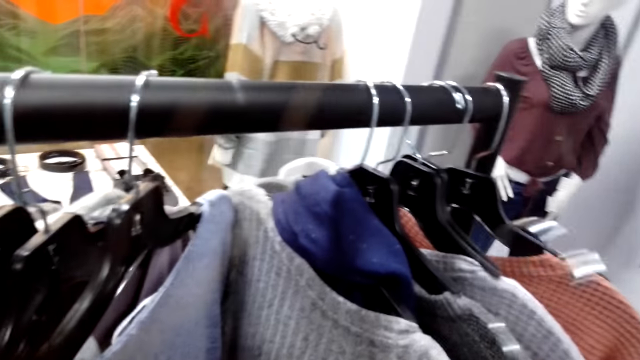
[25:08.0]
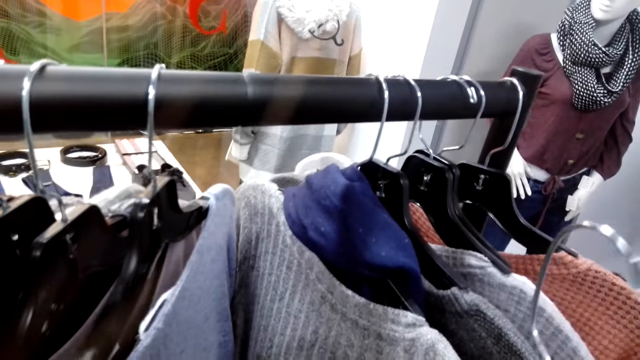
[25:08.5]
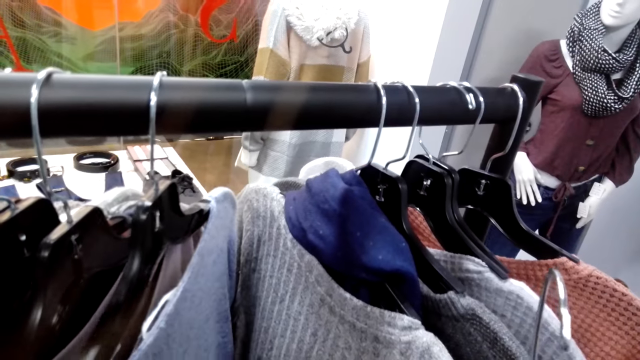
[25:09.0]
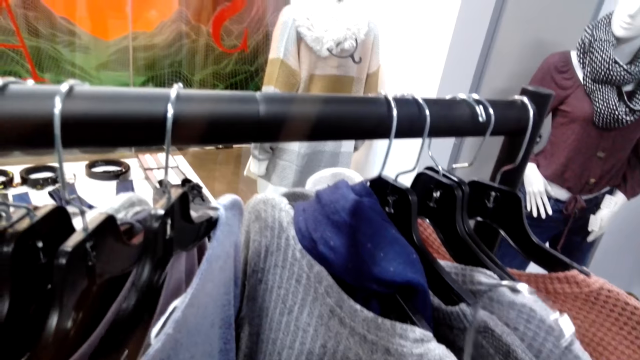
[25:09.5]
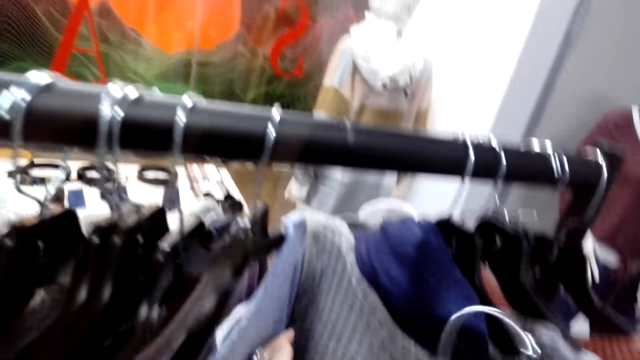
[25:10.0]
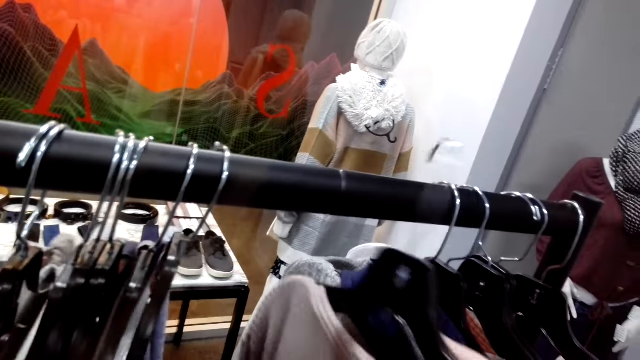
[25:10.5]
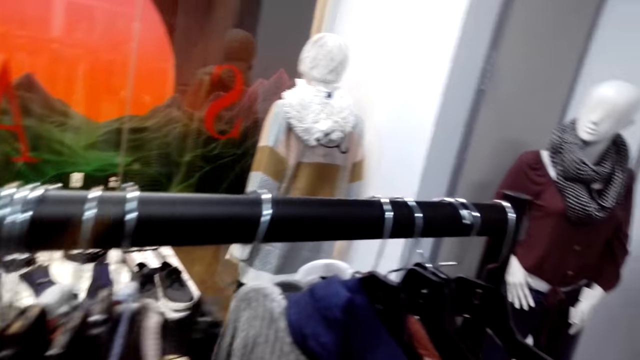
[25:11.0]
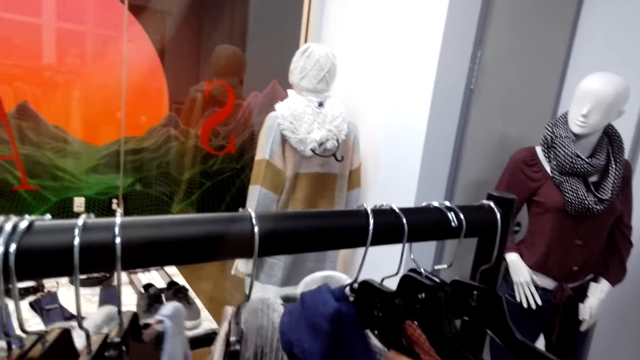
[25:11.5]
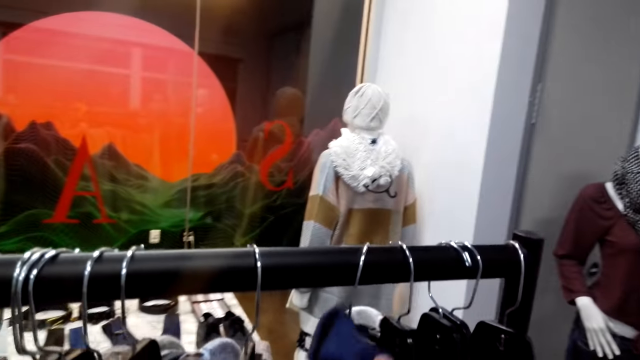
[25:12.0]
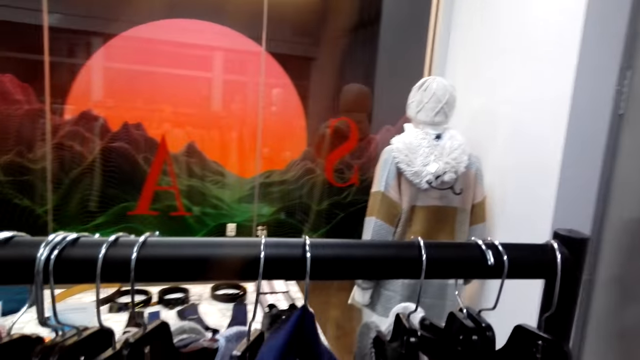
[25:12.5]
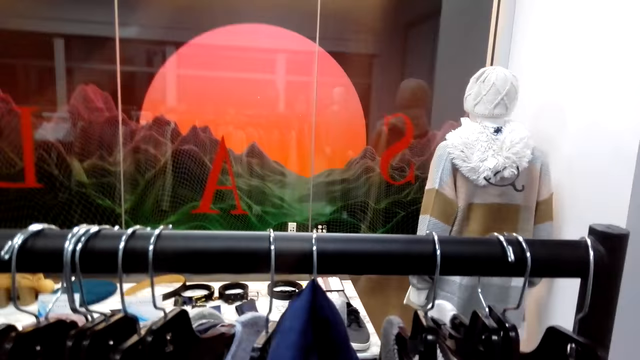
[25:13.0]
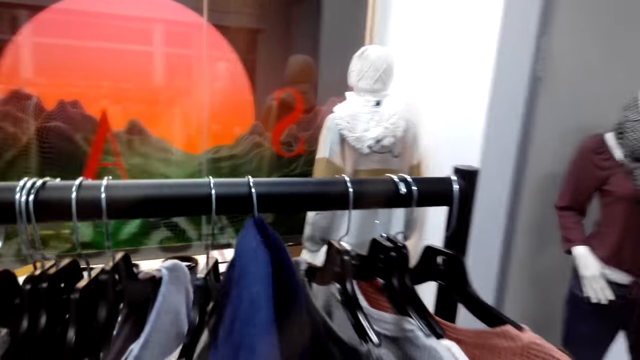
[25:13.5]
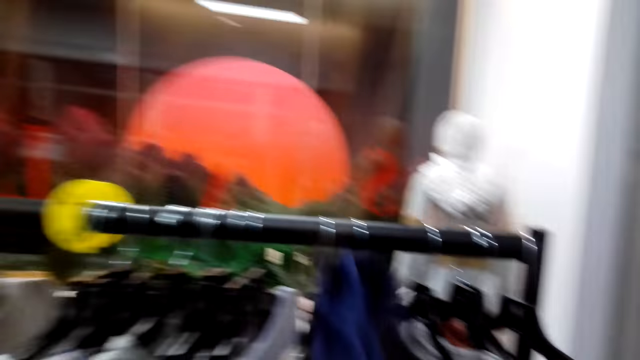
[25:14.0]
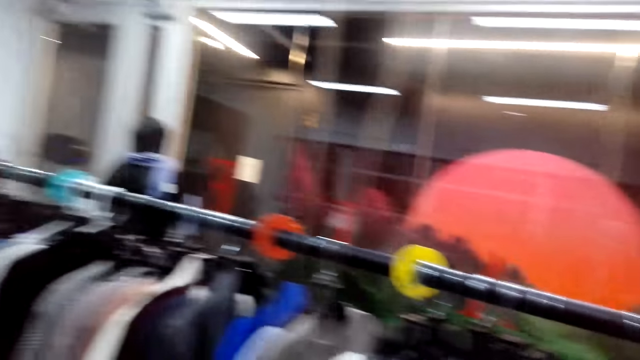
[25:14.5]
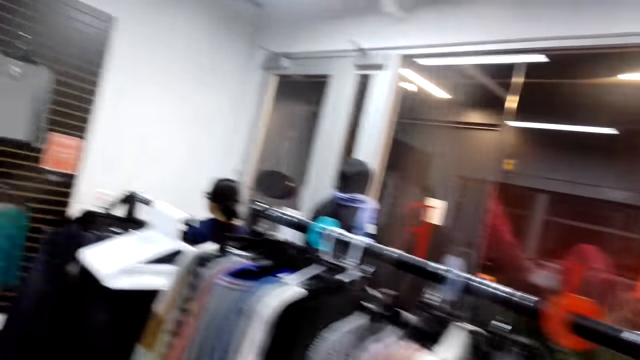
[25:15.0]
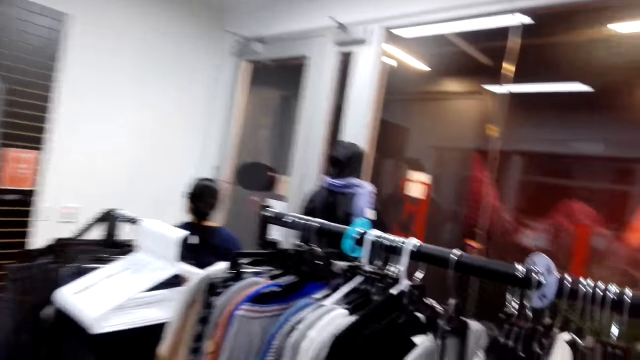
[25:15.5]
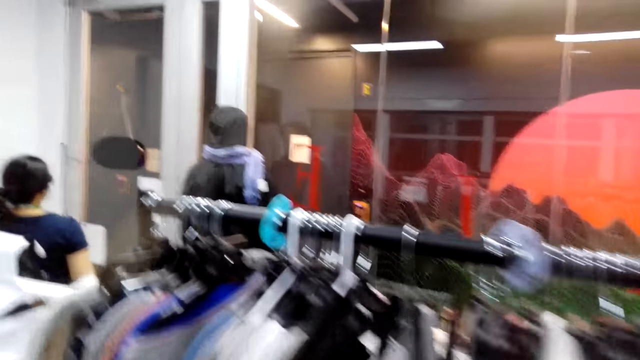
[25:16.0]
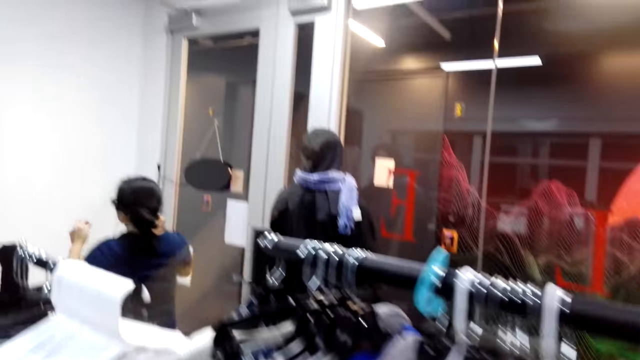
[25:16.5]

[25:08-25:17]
The camera wearer holds a cloth. They put a sweater on a hanger. They put the hanger on the bar. They hang the sweater. They turn to the side. They move the sweater on a stand. They hold the hanger on the bar. They pull a shawl from the sweater. They turn to the side.

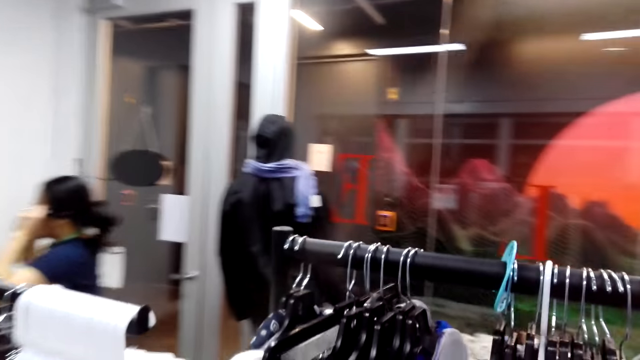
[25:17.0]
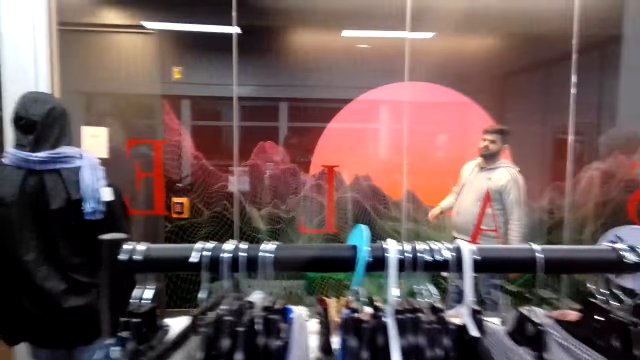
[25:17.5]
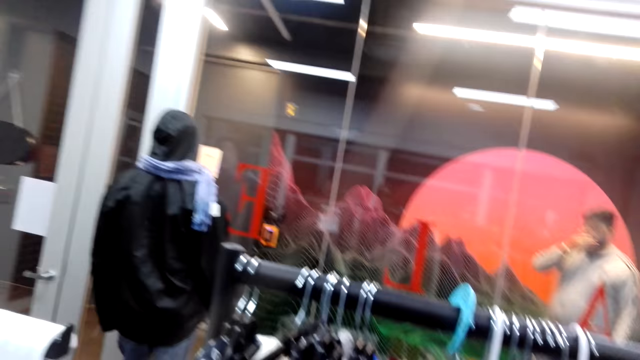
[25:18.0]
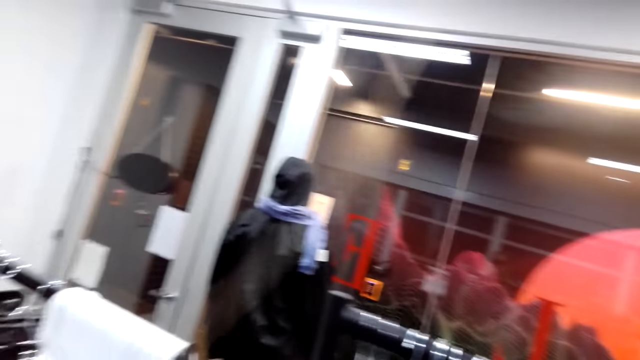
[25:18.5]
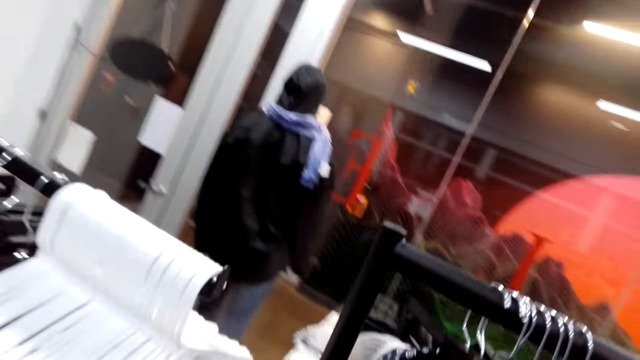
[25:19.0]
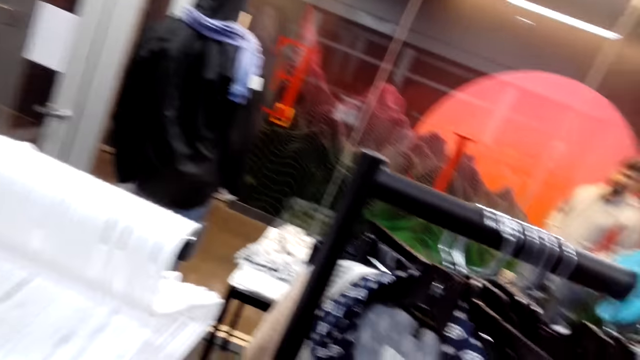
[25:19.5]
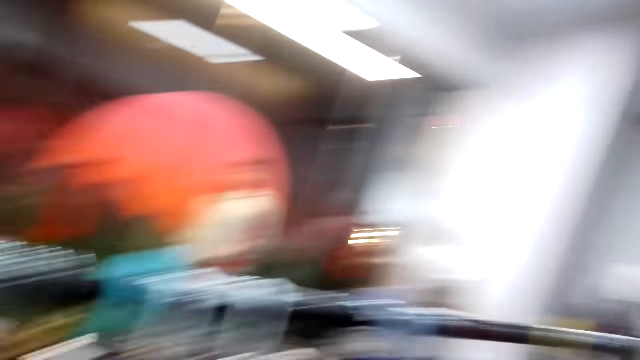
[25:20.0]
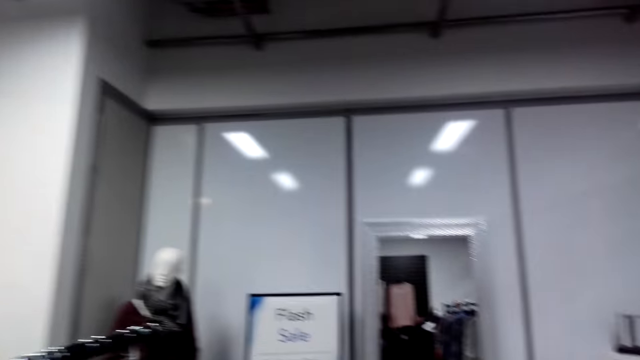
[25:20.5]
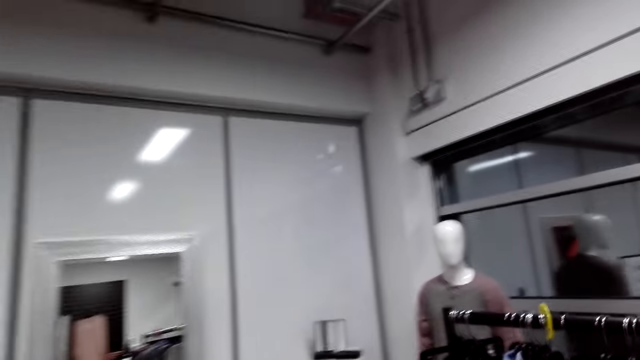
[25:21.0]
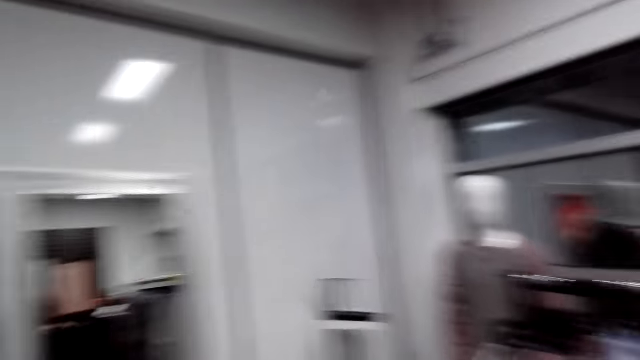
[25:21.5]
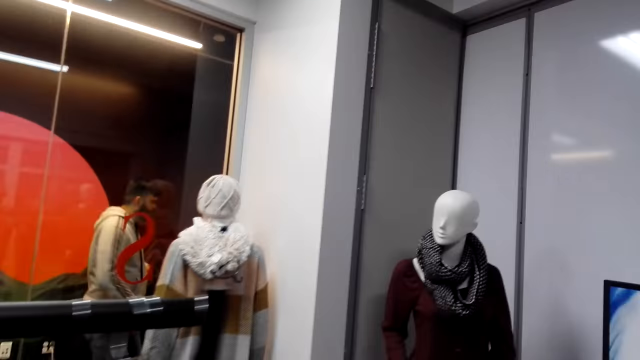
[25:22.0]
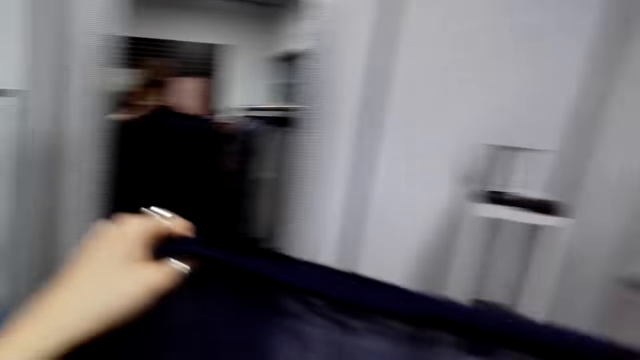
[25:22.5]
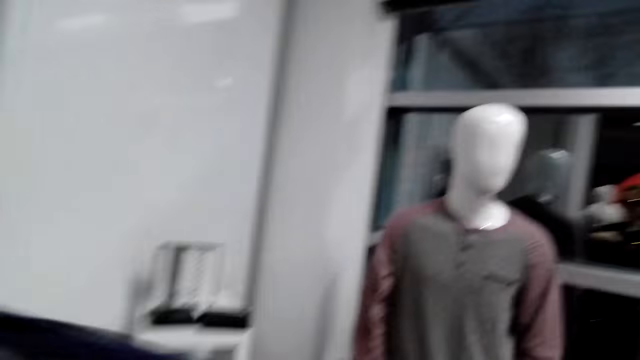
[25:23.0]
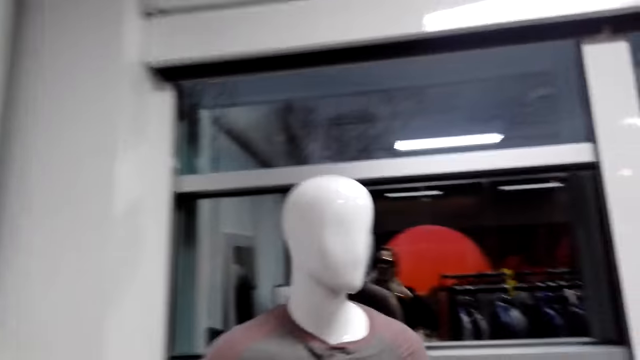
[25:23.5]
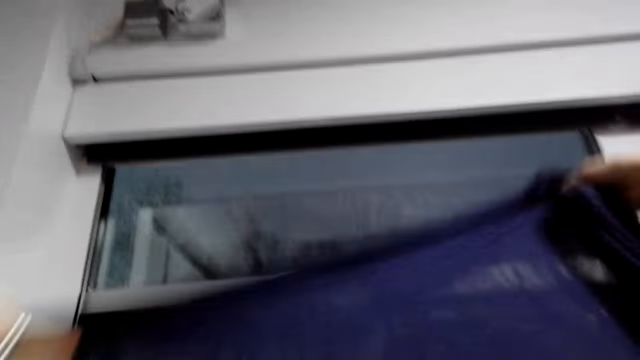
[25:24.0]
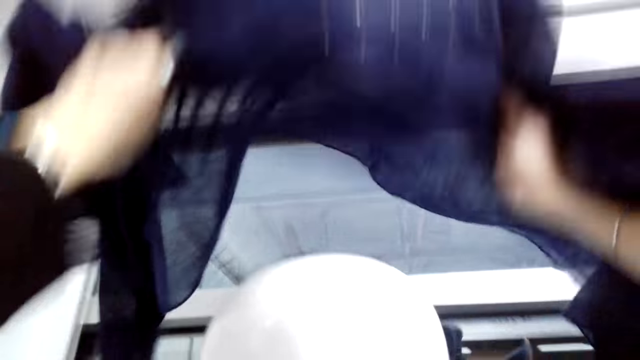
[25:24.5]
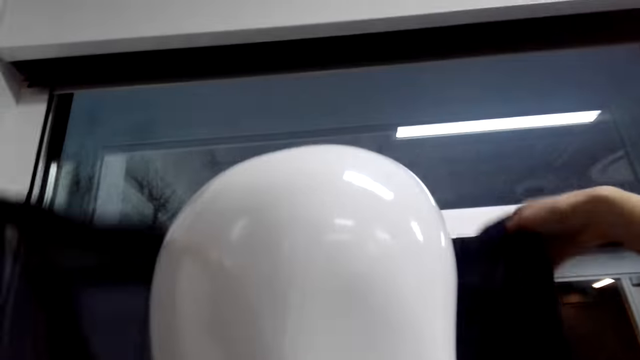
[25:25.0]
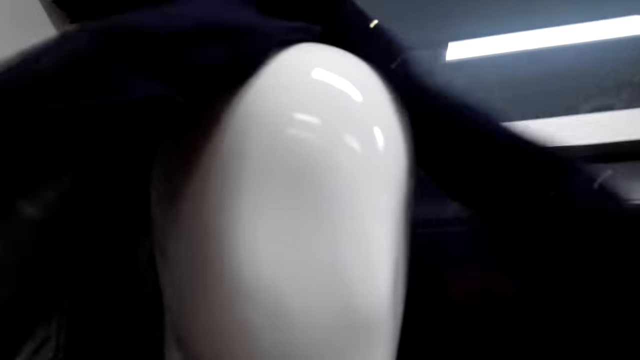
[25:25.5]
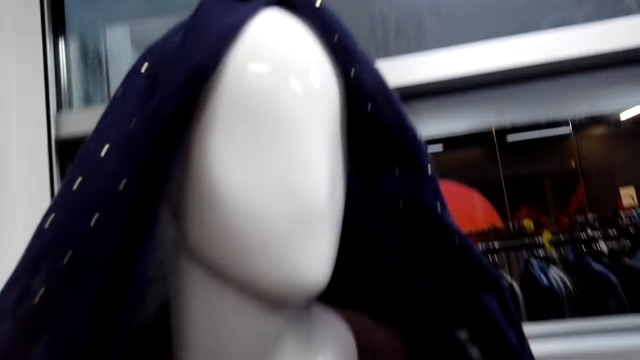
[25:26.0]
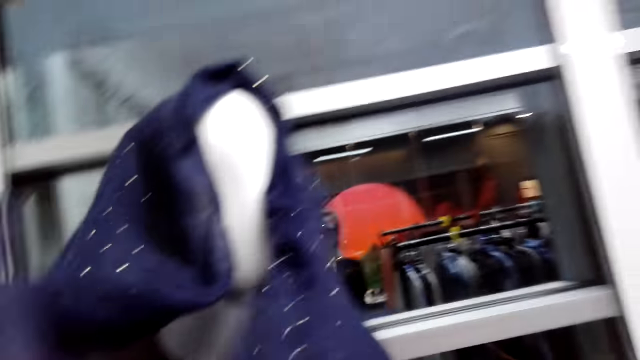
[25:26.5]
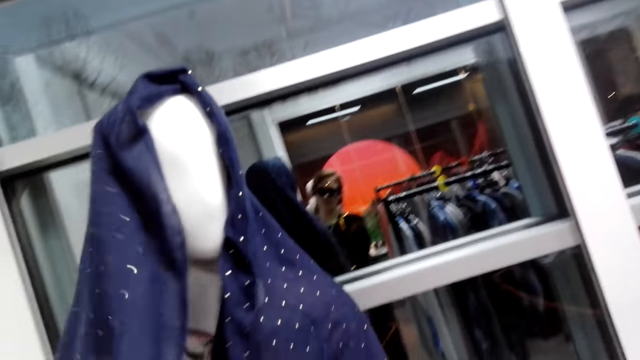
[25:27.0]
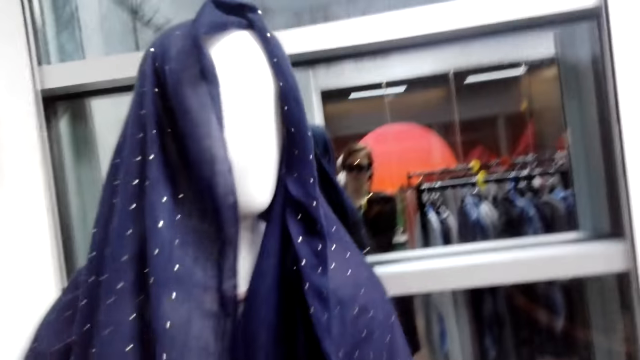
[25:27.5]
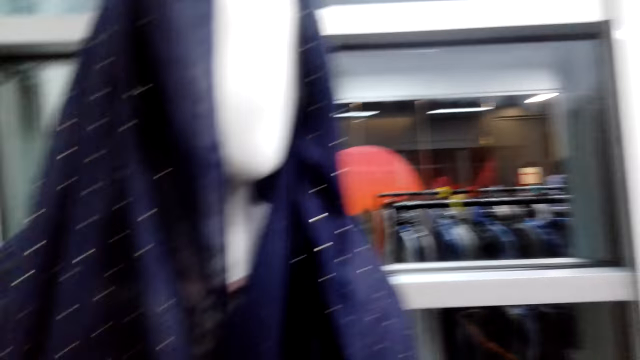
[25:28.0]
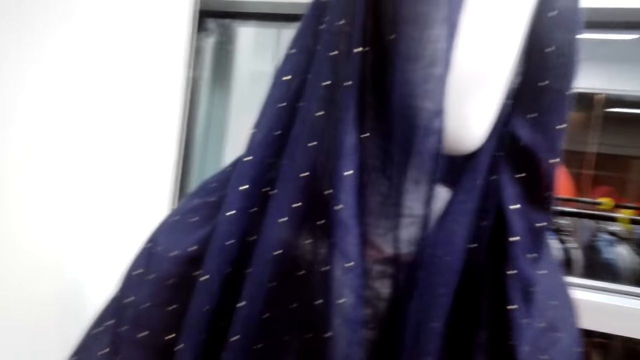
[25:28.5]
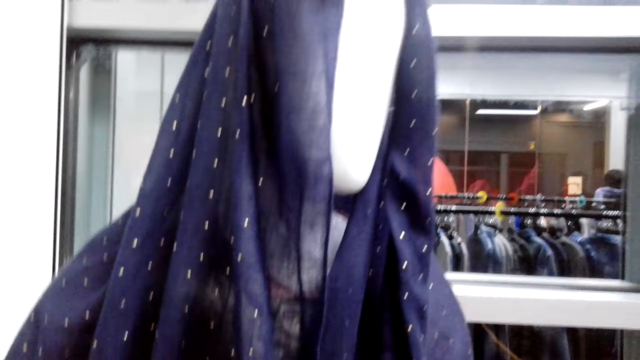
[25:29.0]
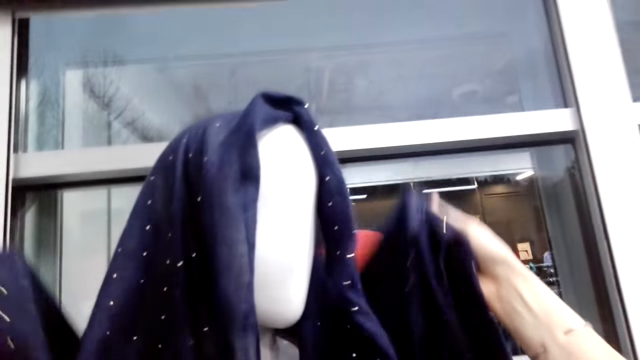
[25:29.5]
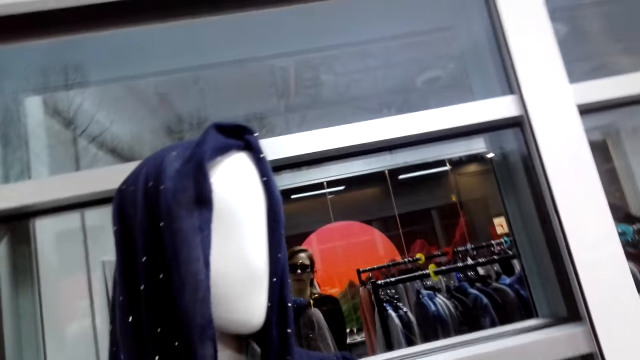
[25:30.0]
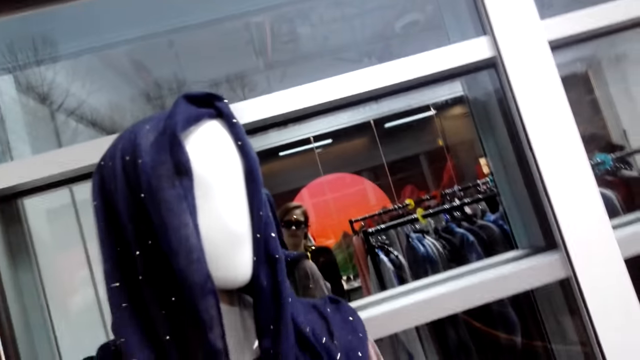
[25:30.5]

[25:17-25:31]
The camera wearer walks around. She turns to the side. She walks around in the room. She lifts a shawl in her hands. She puts a scarf on a dummy head. She turns to the side.
